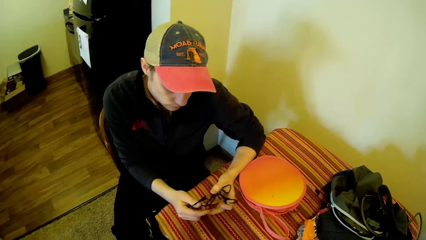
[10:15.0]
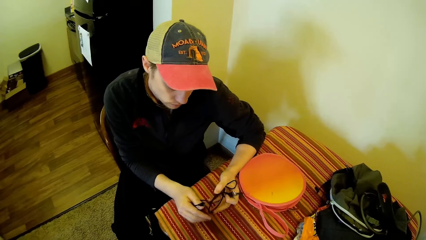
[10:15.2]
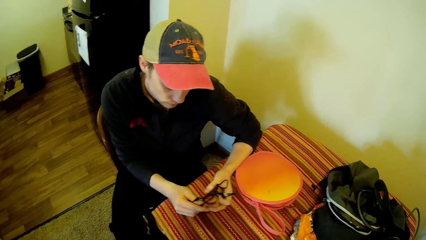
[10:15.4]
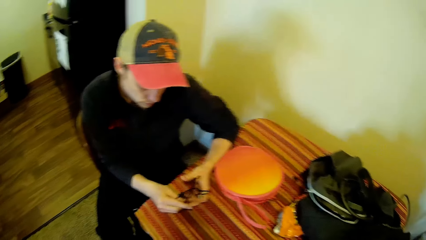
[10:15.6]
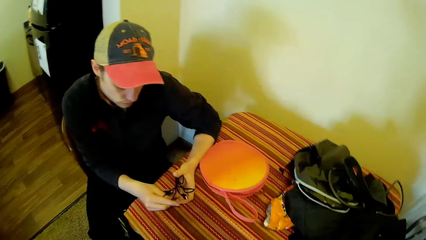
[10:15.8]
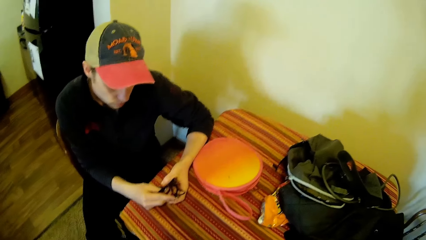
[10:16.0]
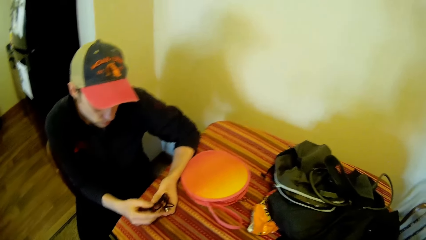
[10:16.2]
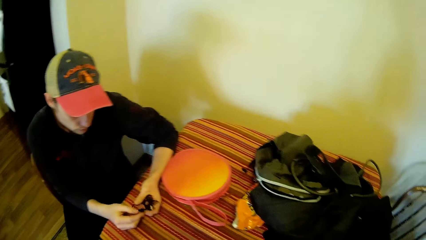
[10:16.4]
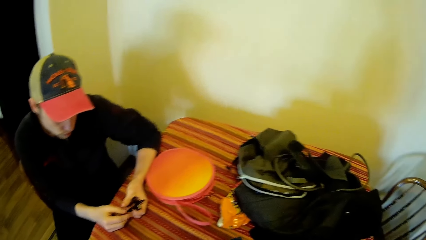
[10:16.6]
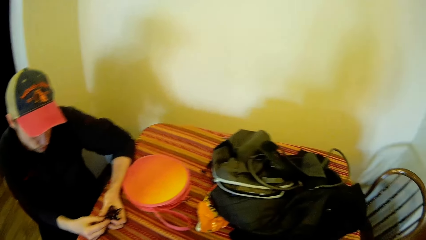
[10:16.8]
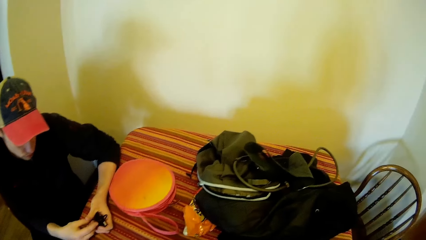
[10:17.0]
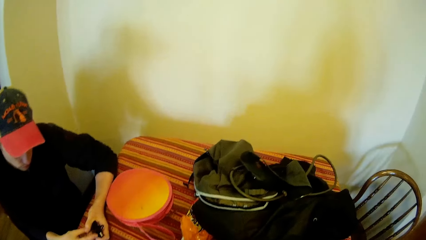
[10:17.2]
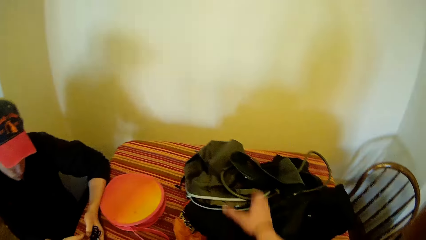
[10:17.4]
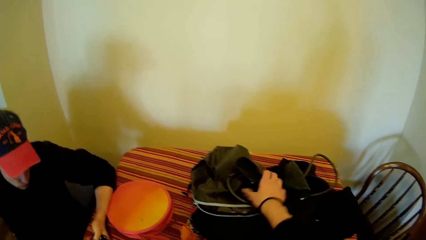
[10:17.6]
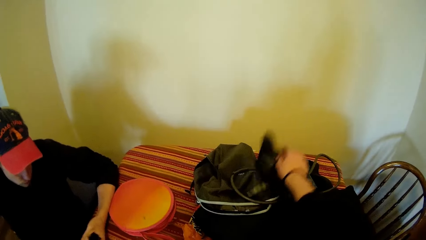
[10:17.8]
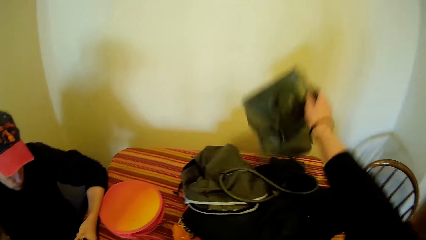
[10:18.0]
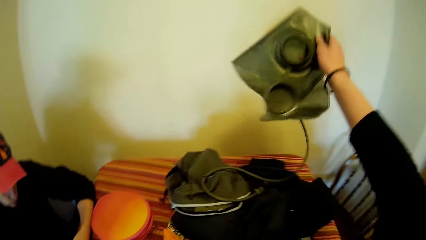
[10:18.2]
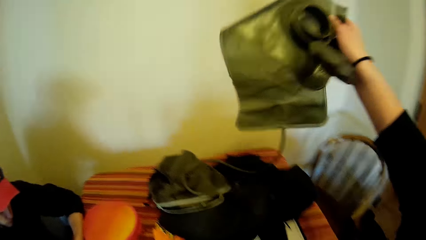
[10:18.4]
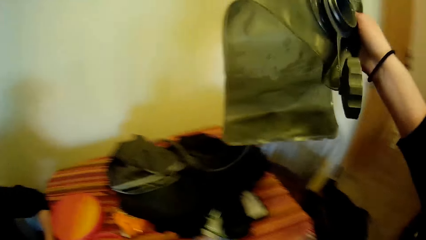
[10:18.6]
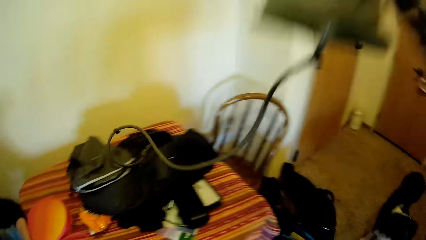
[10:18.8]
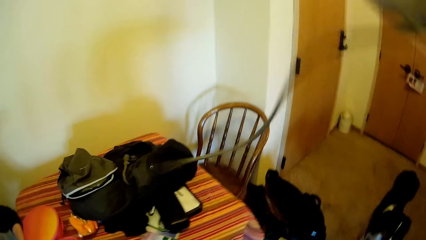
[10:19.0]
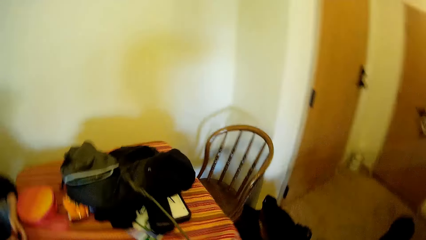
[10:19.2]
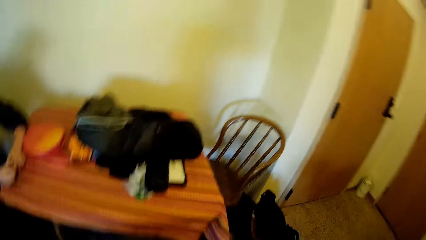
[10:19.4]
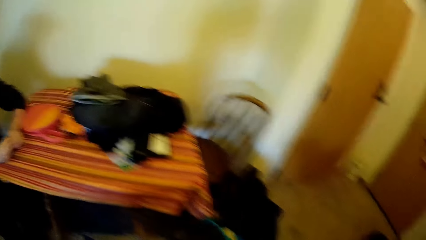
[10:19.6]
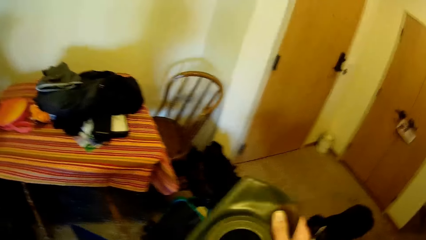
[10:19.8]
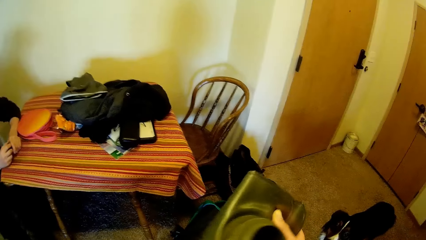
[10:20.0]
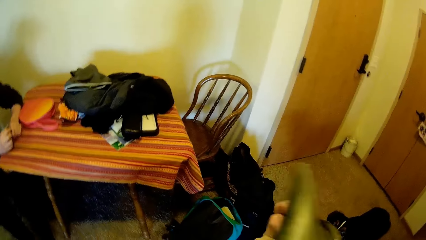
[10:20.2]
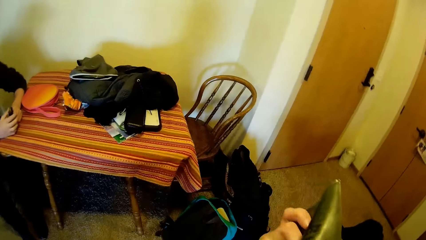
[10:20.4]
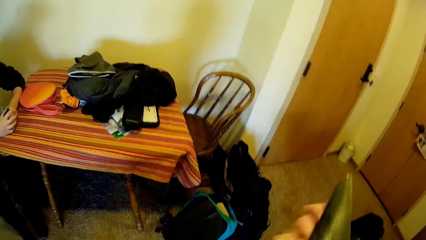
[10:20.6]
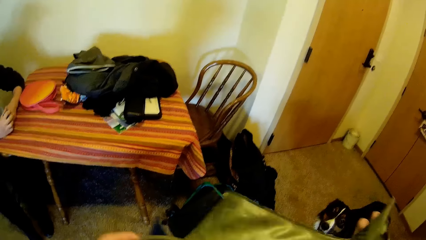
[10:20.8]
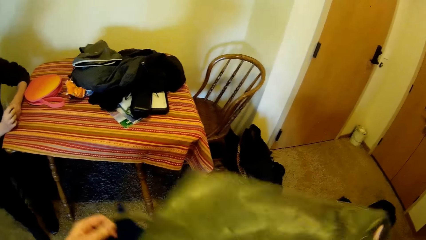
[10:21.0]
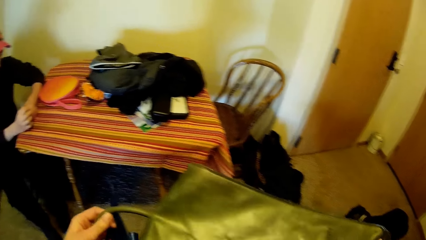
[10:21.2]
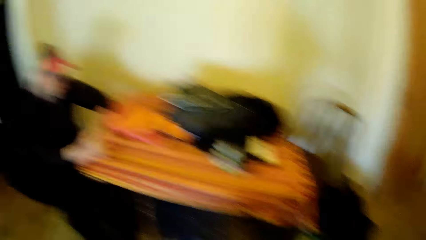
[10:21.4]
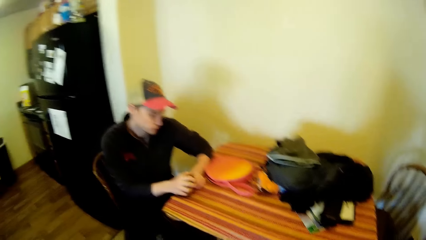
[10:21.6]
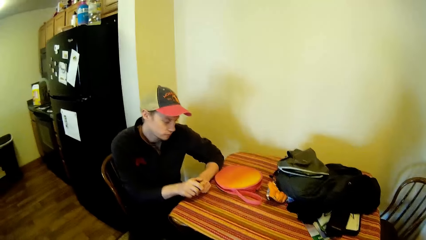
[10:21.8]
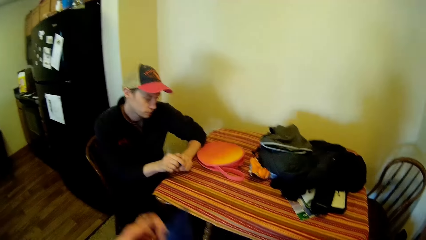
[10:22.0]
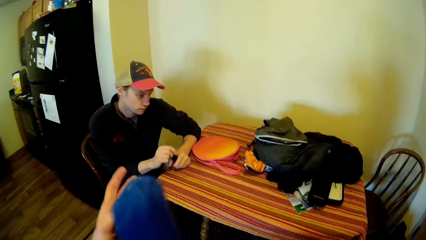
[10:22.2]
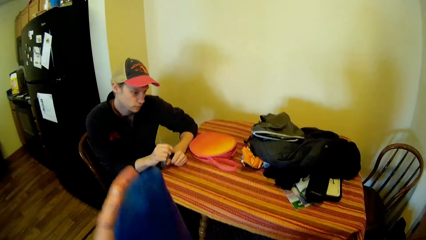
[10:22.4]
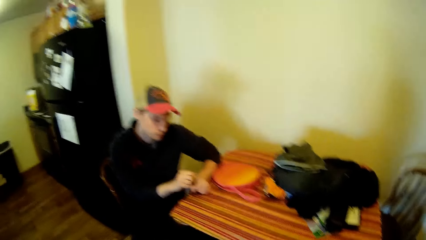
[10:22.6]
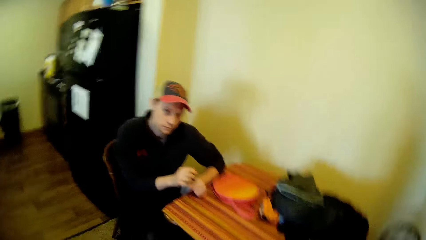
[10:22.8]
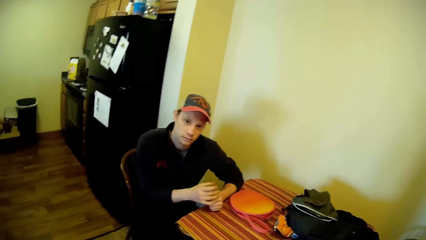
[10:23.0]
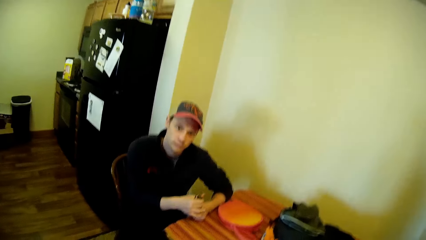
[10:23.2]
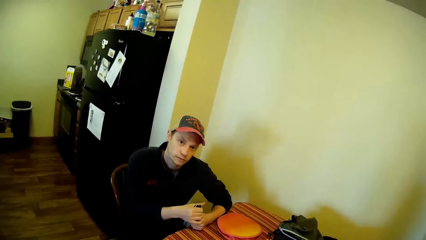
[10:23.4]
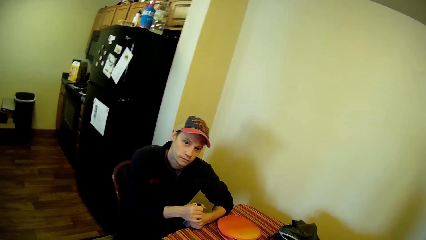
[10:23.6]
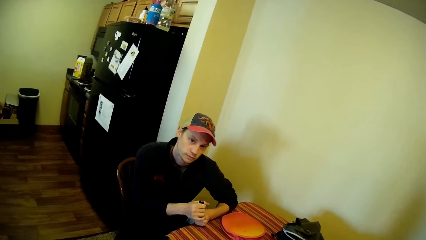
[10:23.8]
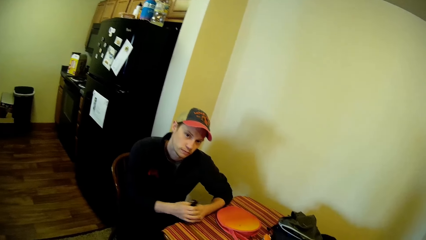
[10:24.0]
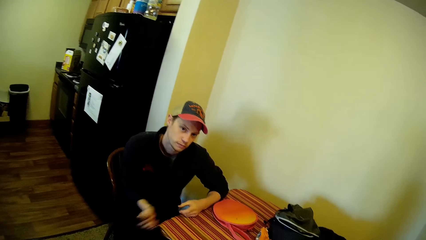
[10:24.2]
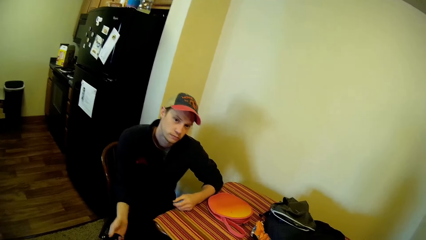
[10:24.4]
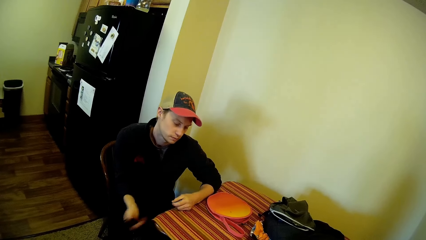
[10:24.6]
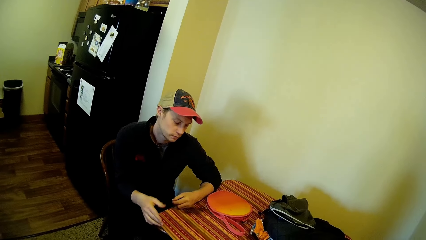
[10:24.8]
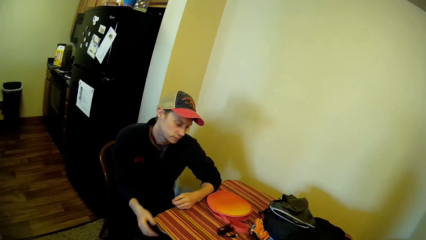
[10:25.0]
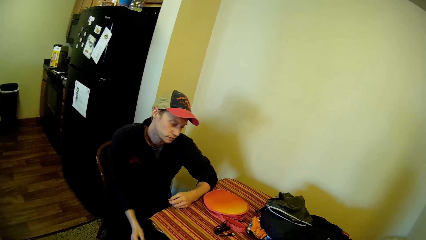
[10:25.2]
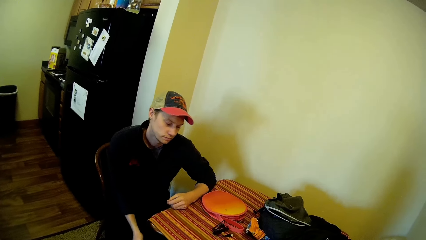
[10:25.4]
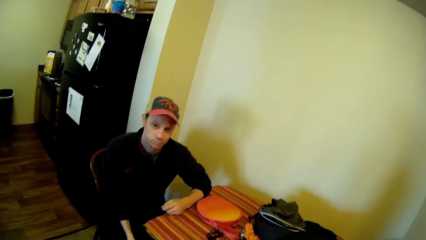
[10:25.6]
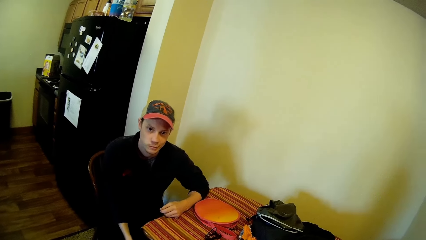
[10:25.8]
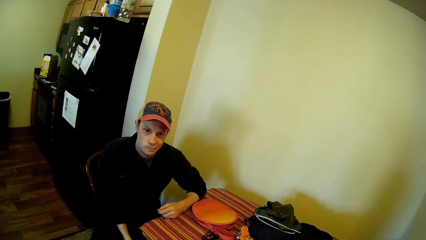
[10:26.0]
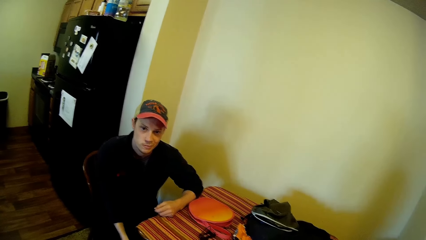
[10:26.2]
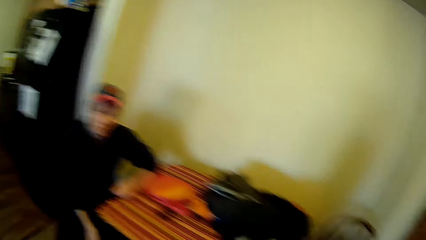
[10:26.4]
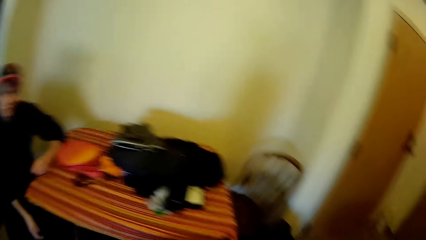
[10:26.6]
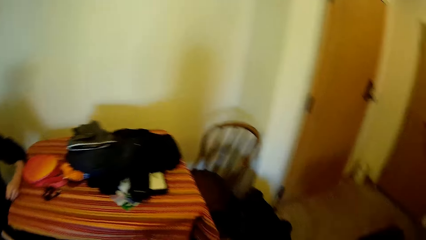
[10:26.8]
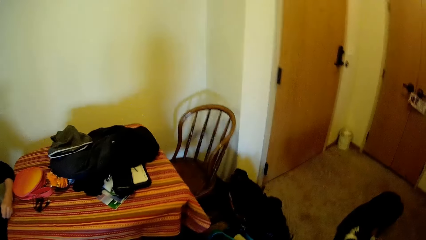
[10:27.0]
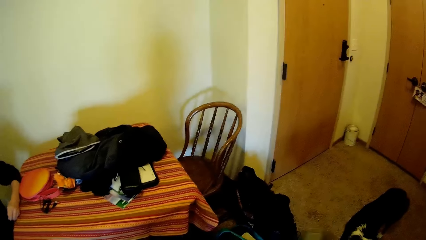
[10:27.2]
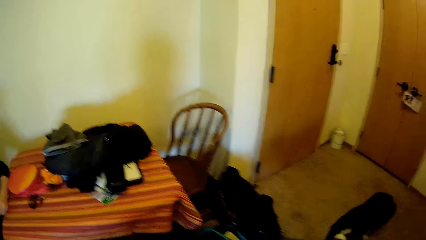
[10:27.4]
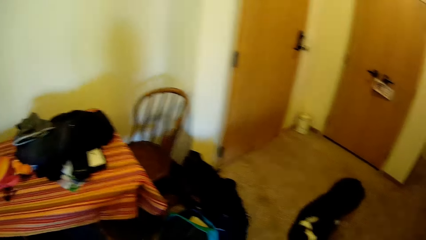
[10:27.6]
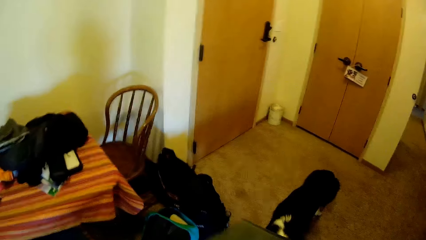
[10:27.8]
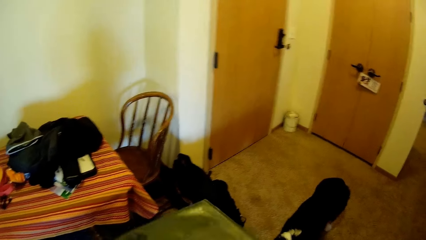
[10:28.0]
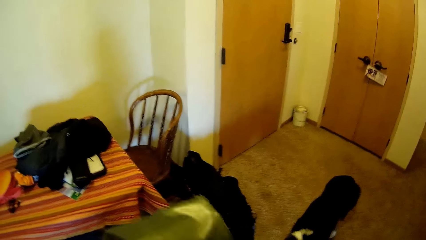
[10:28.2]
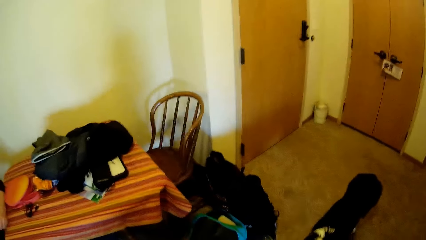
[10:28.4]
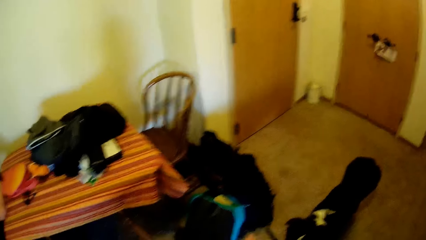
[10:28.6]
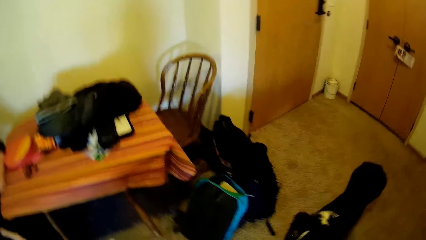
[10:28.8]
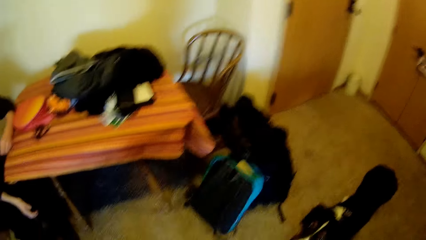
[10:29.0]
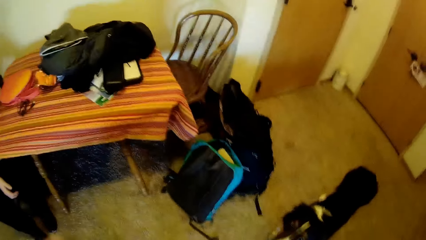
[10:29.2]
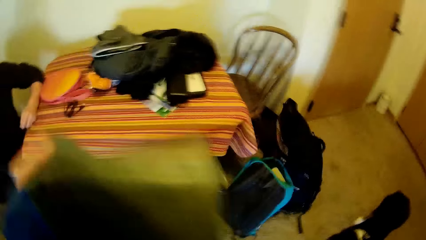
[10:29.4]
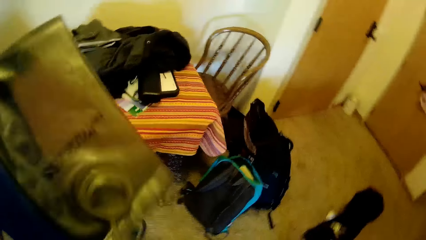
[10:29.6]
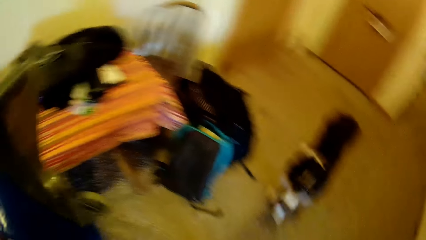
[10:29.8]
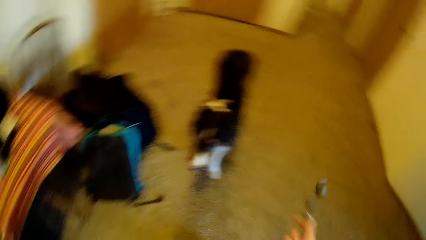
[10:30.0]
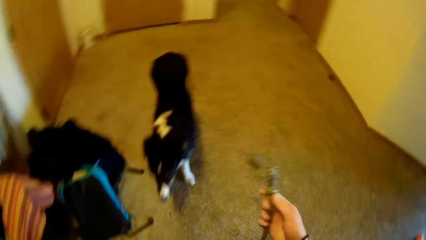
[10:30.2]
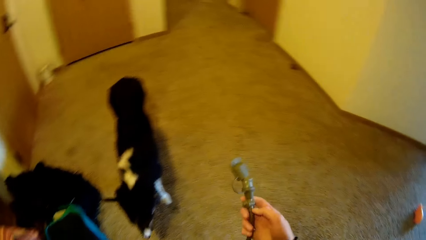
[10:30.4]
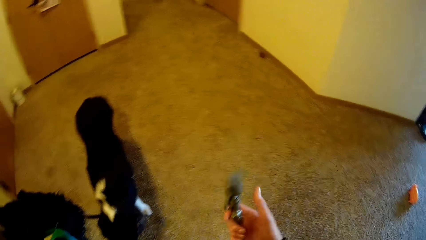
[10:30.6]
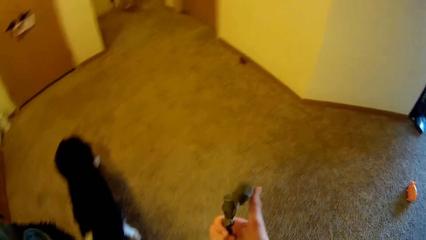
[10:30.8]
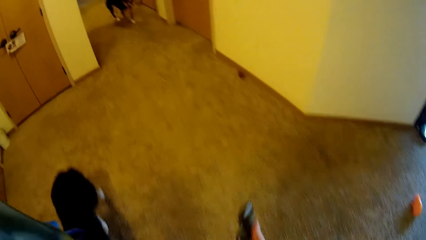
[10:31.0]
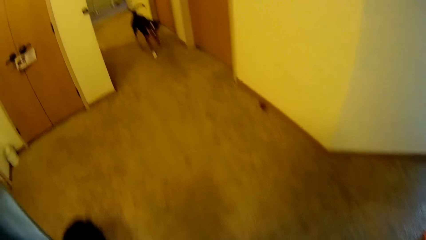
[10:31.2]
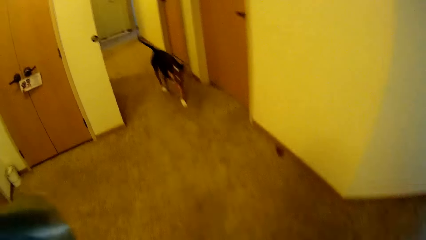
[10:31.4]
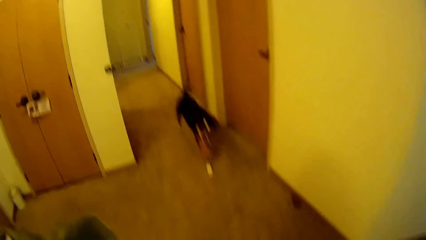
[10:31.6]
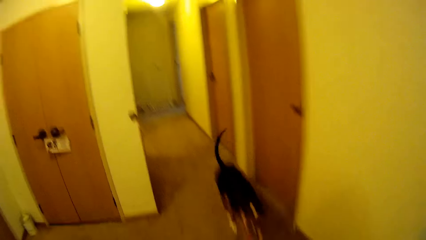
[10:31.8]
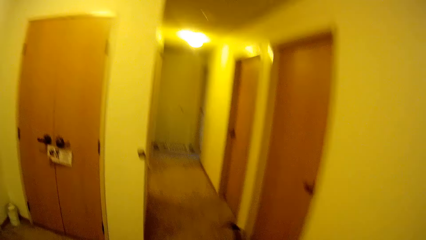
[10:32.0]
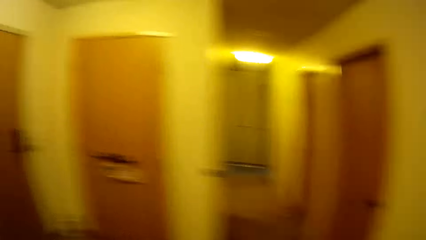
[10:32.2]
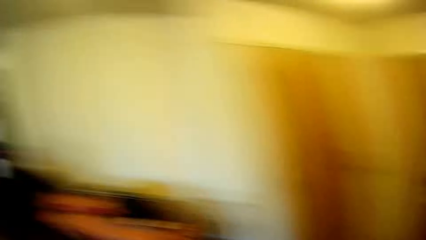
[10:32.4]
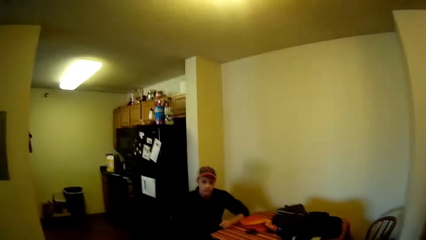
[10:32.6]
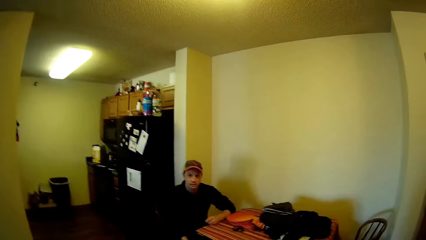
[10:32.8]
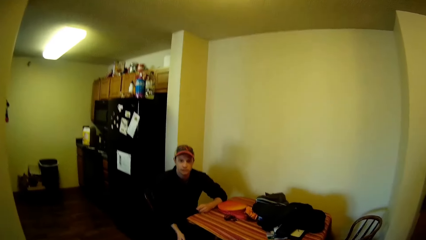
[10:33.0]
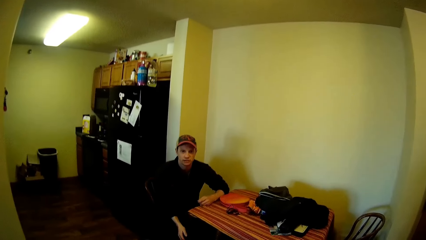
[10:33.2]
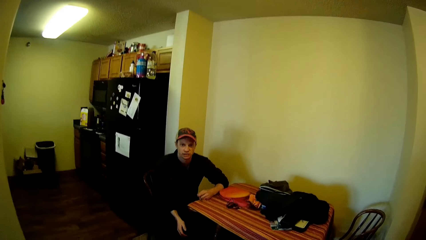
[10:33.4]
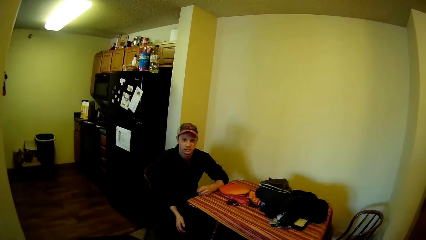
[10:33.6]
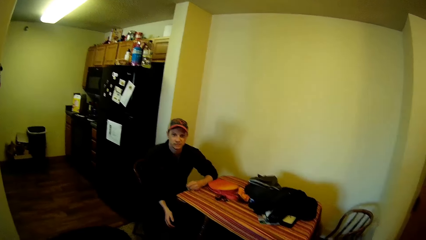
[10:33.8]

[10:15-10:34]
The camera wearer picks up another camping gear or plastic bag from the top of the table. They hold the plastic bag. They communicate with a man. The man squeezes the cord in his hand. The man throws the cord on the top of the table. The camera wearer looks around the room. They check the camping gear. They walk in the room. They communicate with the man.
